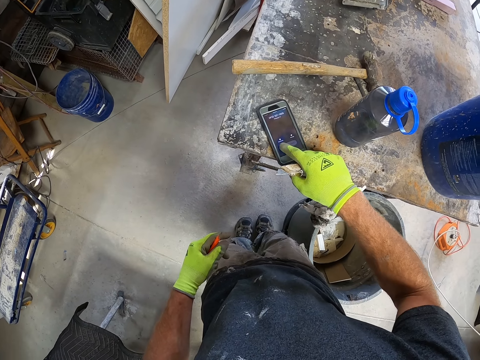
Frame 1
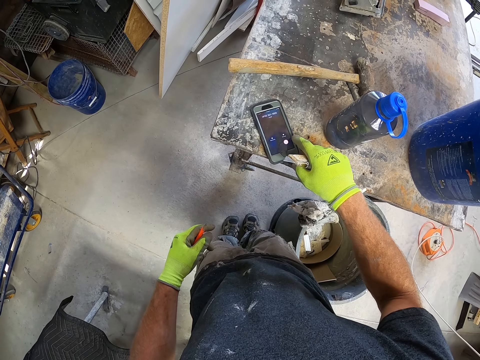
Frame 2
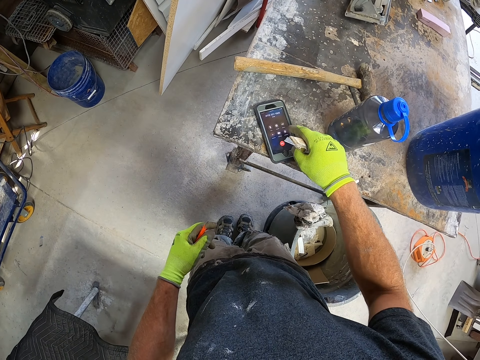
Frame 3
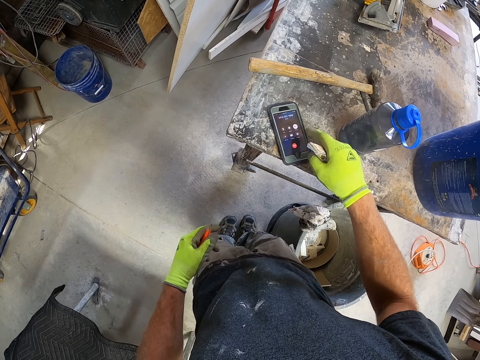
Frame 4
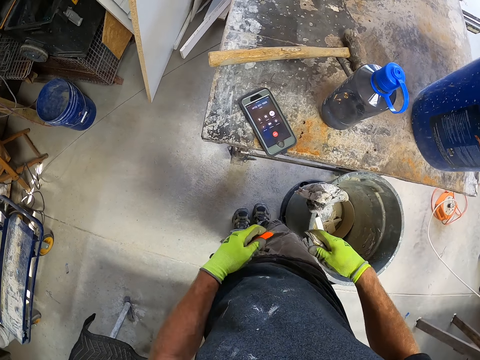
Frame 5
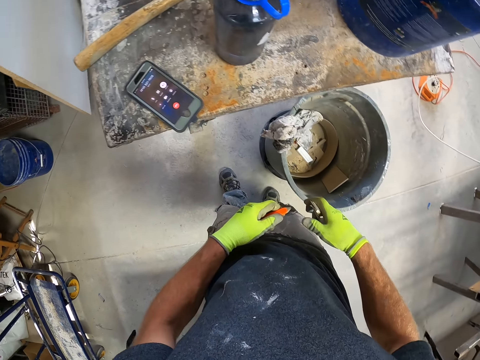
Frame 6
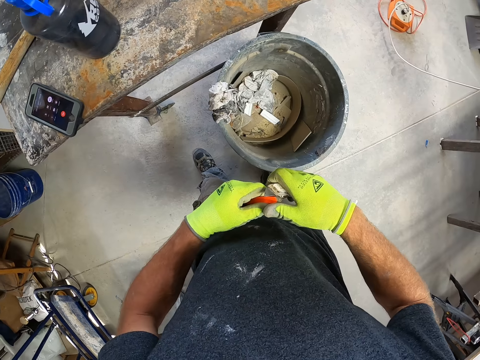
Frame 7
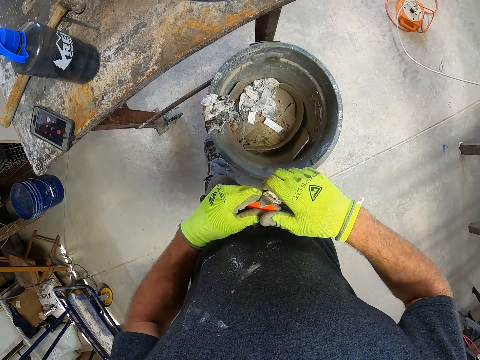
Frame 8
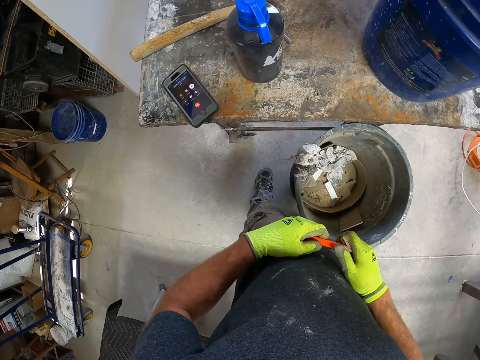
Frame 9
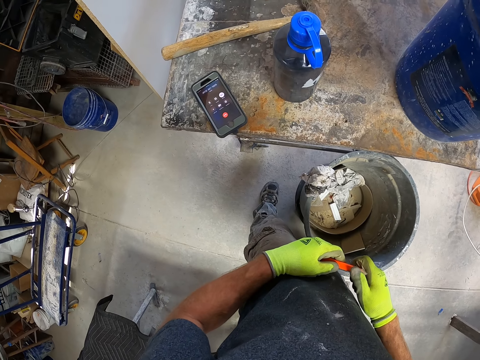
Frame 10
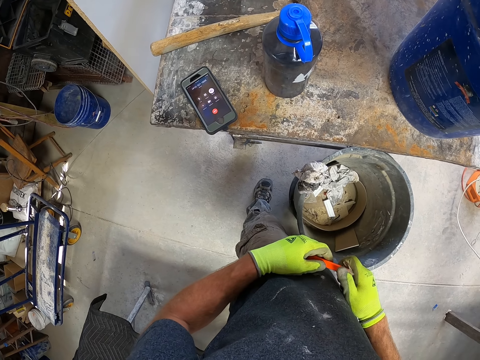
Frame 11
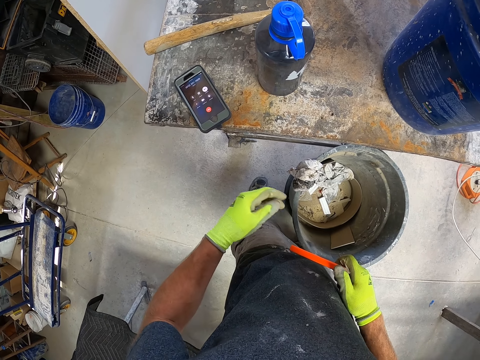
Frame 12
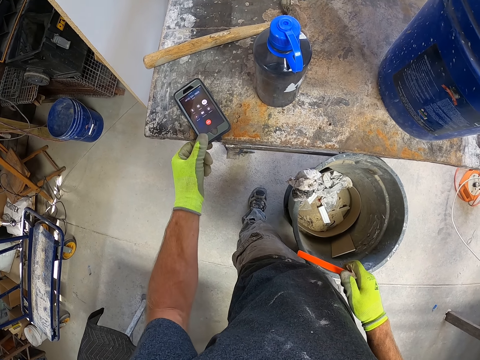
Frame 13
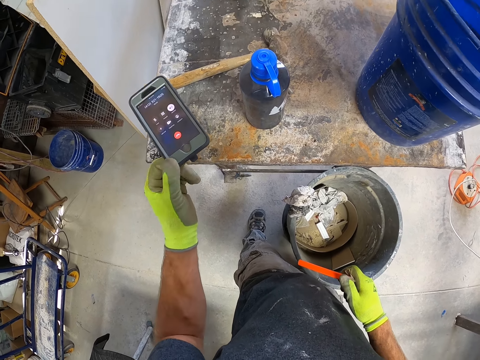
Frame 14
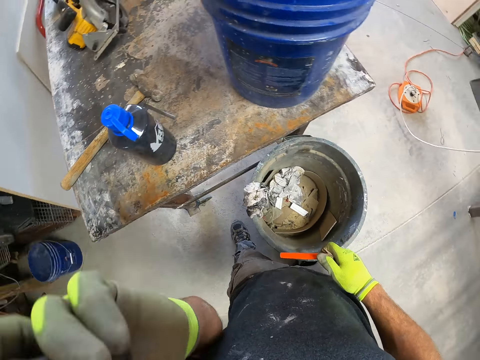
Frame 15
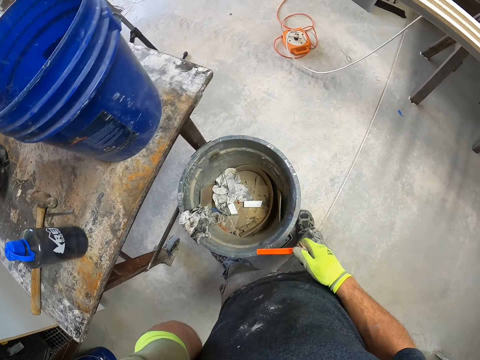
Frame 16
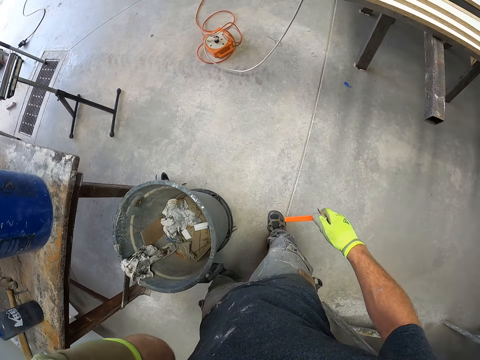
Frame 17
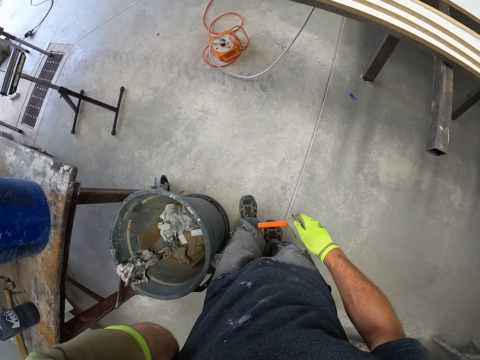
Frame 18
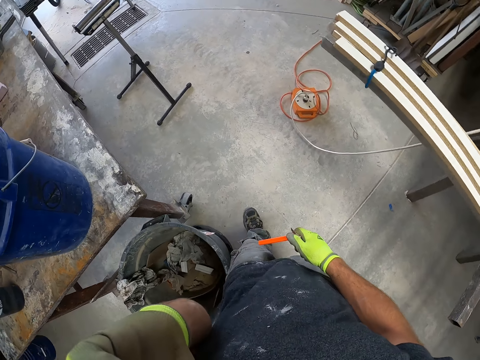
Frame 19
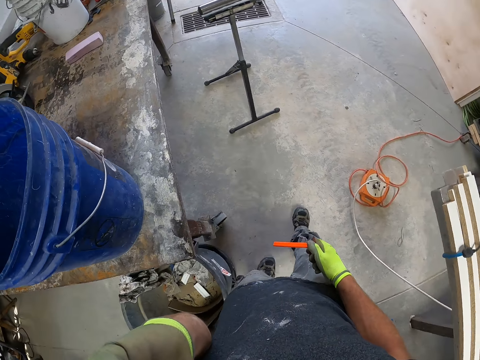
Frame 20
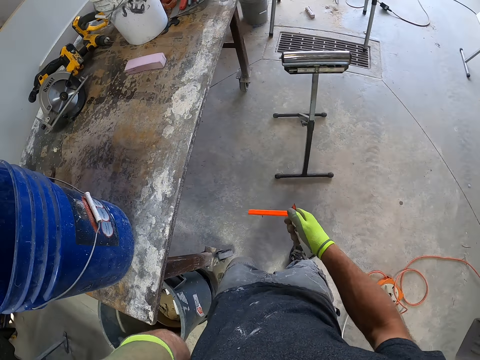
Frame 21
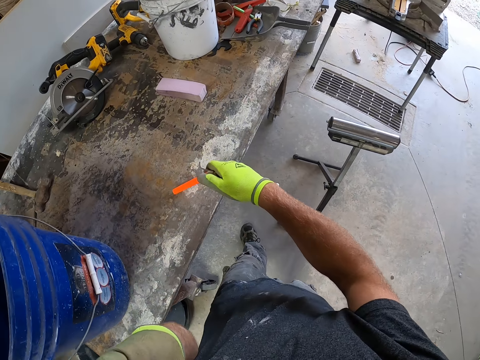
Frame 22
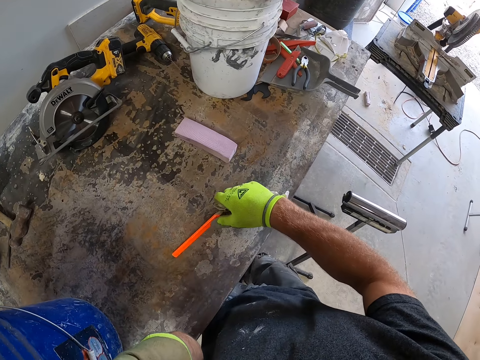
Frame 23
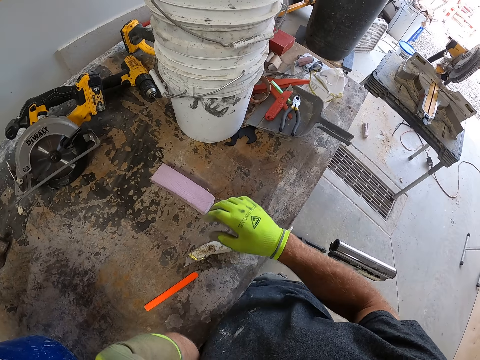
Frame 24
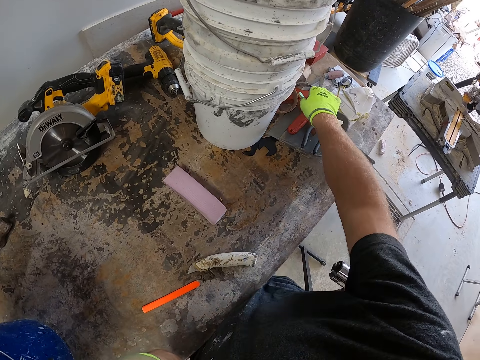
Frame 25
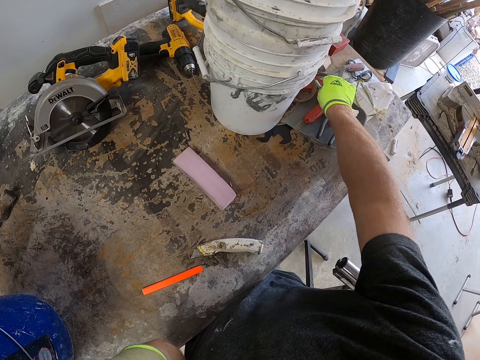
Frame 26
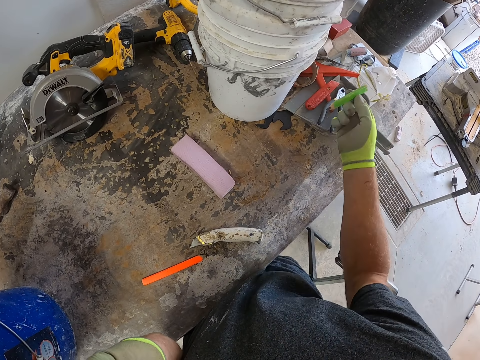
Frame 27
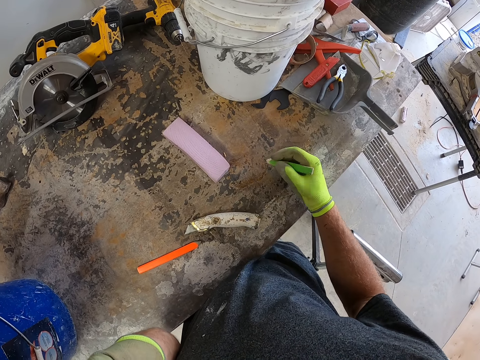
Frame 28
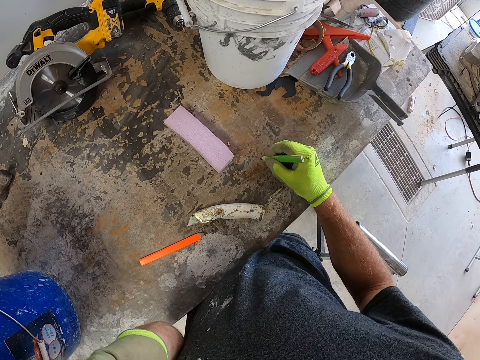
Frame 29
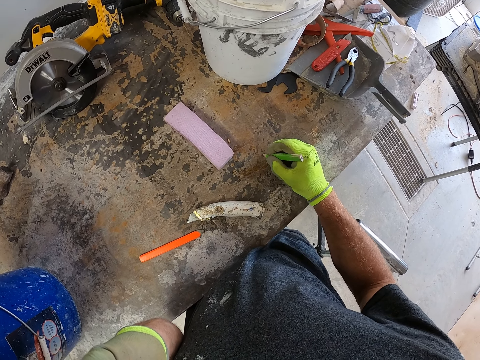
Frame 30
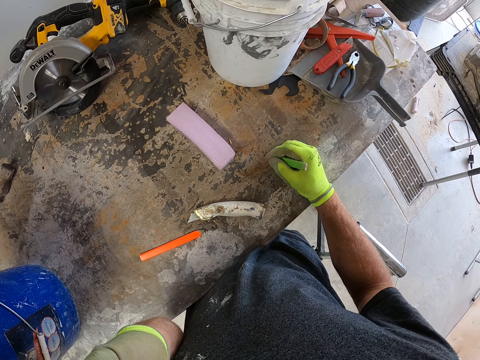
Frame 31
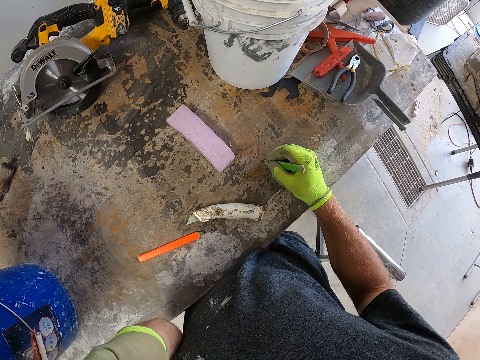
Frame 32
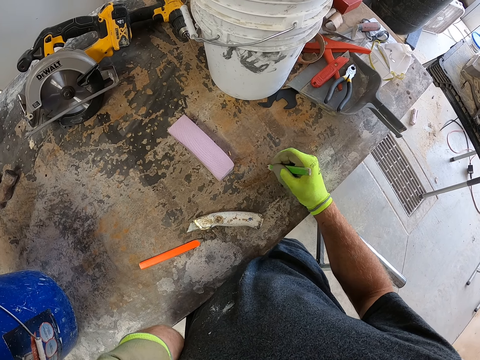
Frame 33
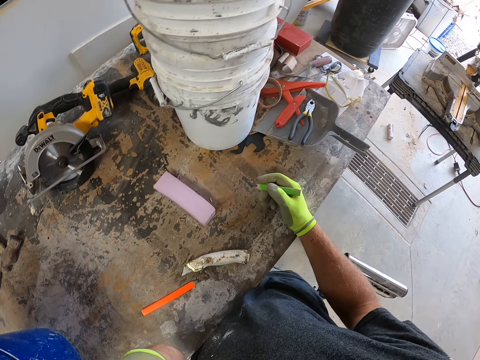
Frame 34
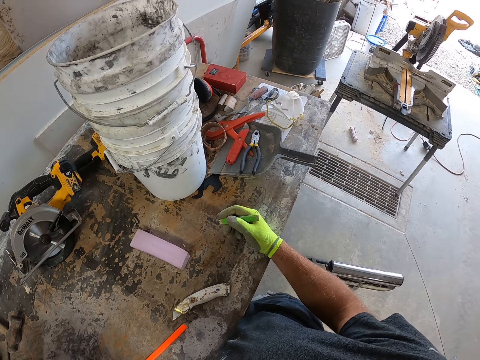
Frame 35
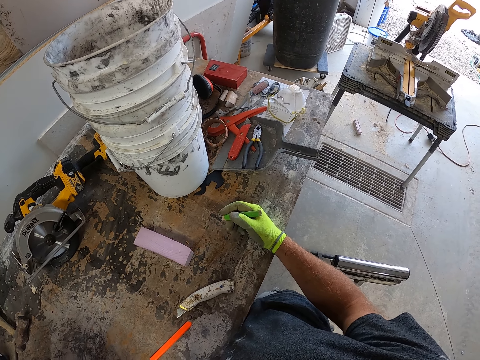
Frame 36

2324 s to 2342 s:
The camera wearer goes through his phone. He touches the phone. He lifts his phone from the table with his left hand. He puts the phone on the ears. He answers a call. He walks. He drops the orange pencil and the utility knife in his right hand on the table. He picks up a green pencil from the table with his right hand. He writes with the green pencil on the table.

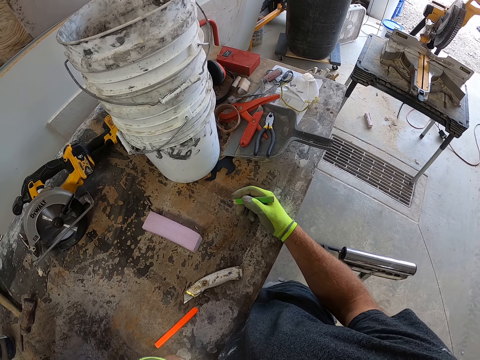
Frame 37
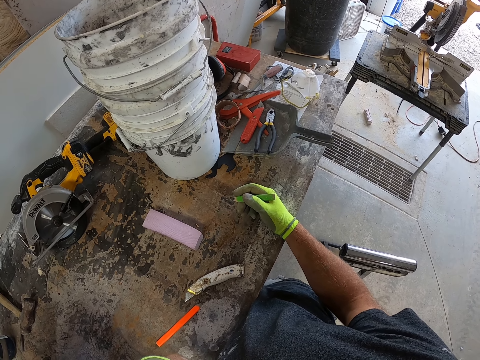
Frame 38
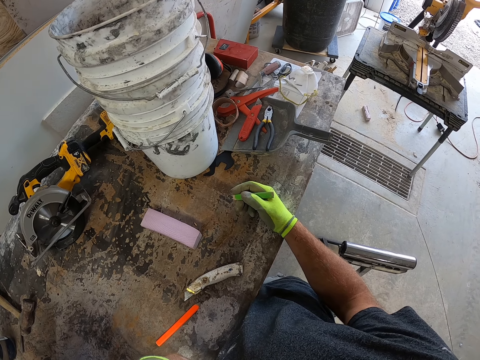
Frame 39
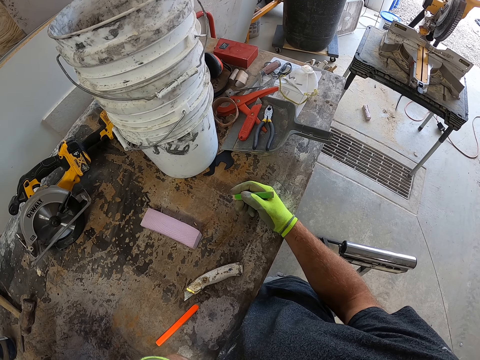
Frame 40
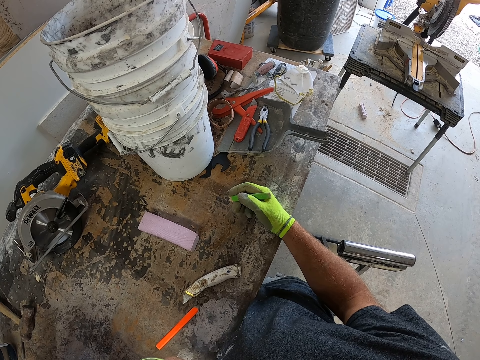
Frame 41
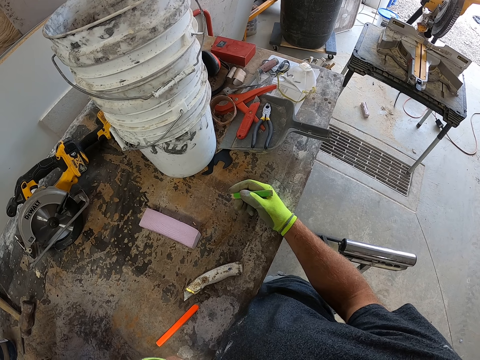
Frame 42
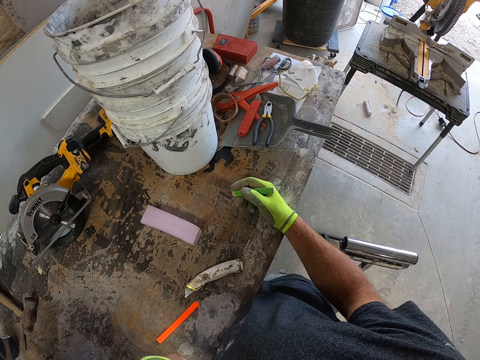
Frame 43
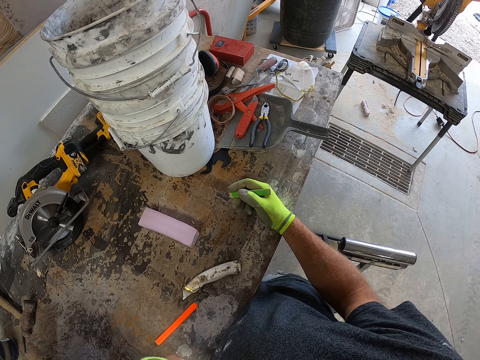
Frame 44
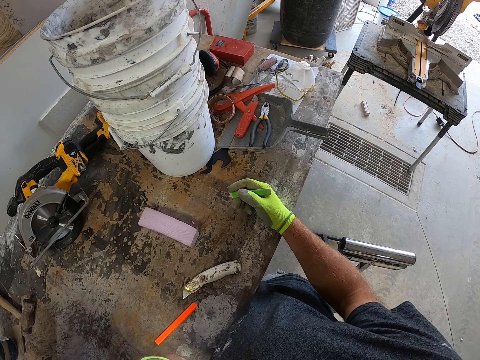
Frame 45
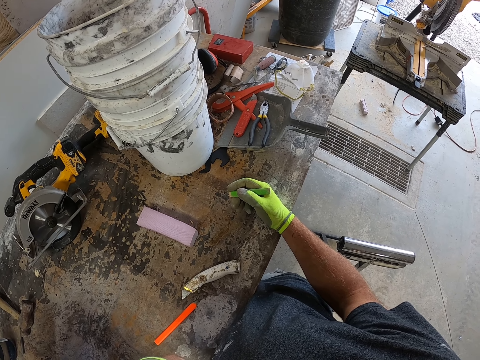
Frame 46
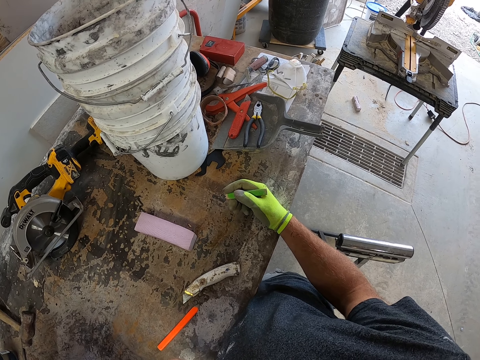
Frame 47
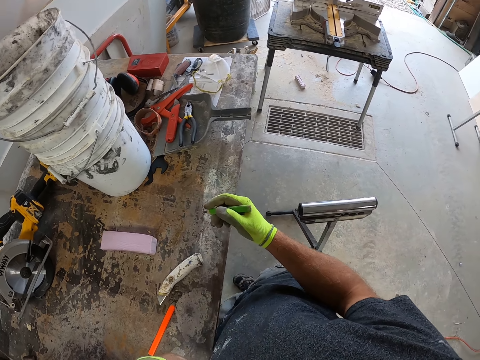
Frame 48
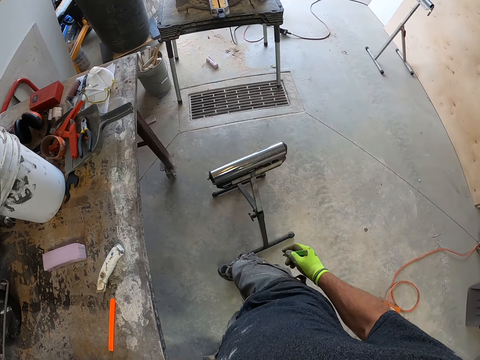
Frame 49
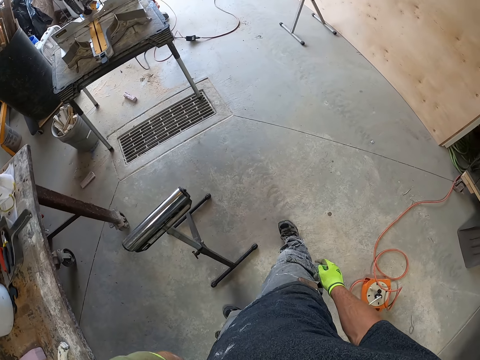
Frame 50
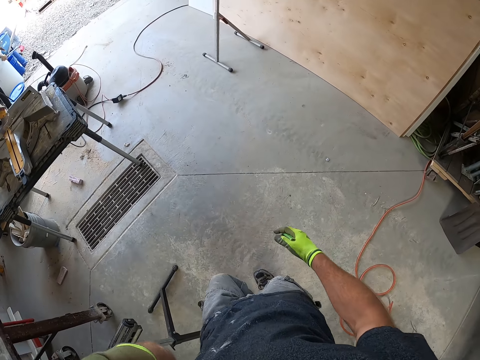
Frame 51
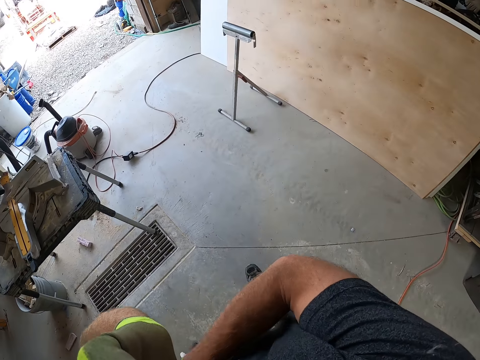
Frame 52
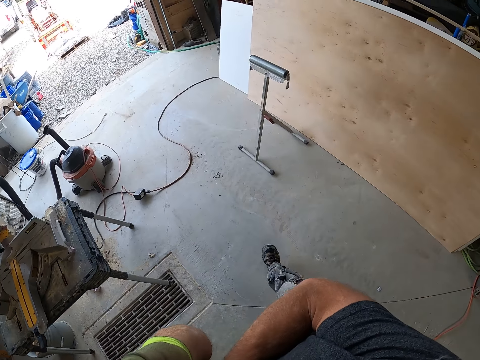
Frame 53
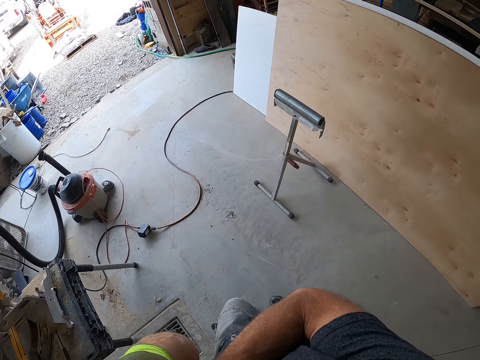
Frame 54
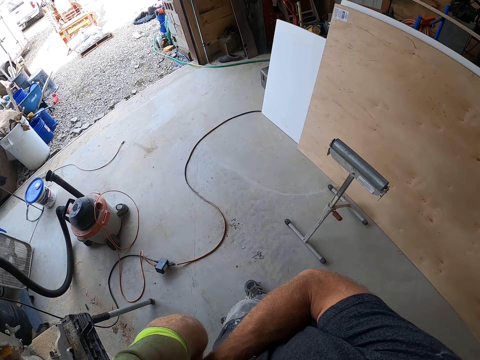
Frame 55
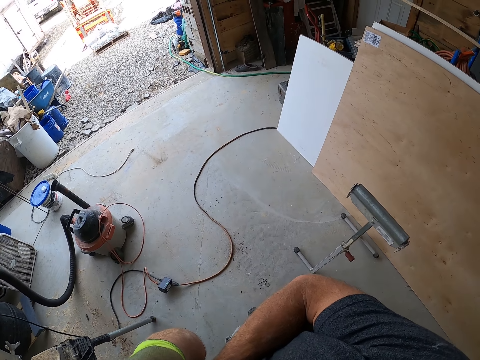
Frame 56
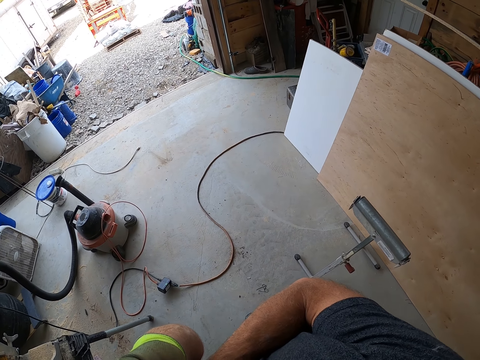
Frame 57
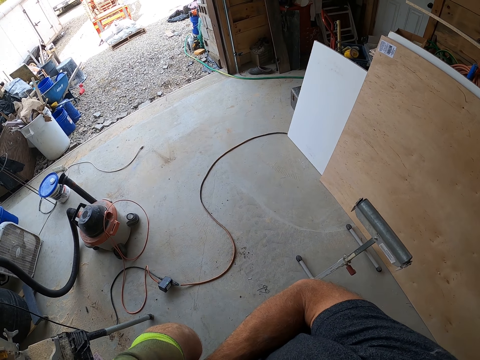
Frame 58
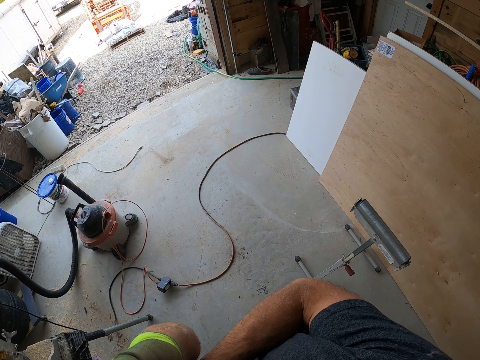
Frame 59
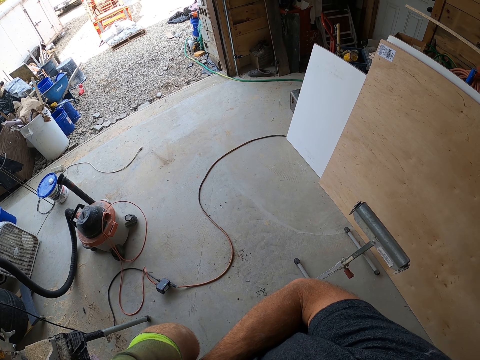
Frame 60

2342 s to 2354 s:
The camera wearer walks away from the table with the green pencil in his right hand. He stands with his phone in his left ear.
